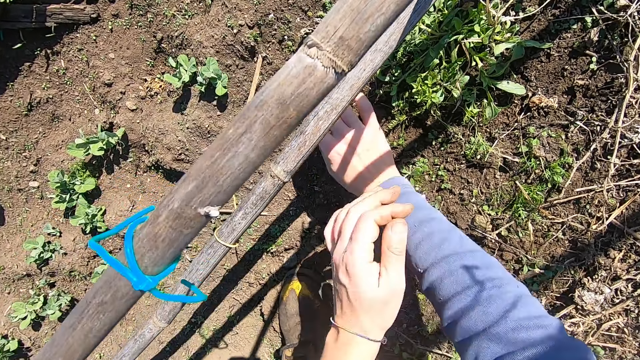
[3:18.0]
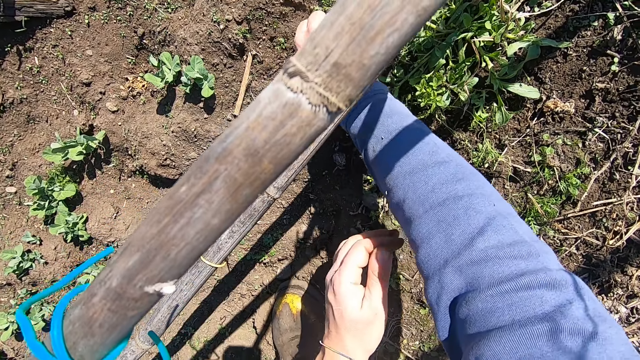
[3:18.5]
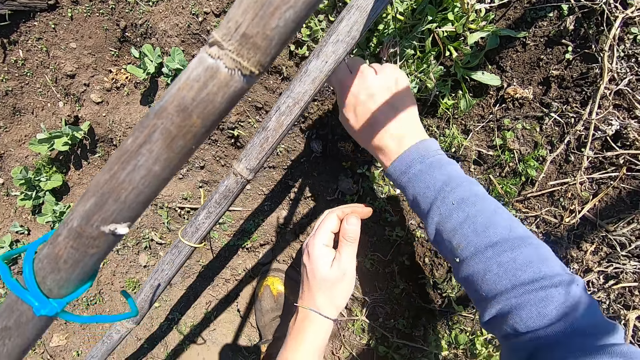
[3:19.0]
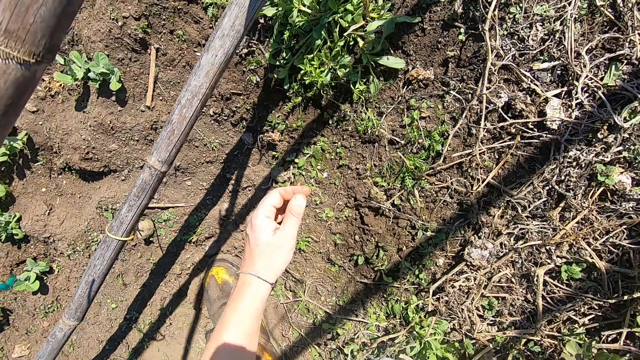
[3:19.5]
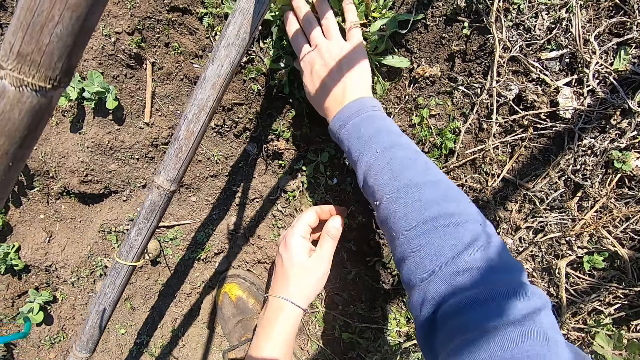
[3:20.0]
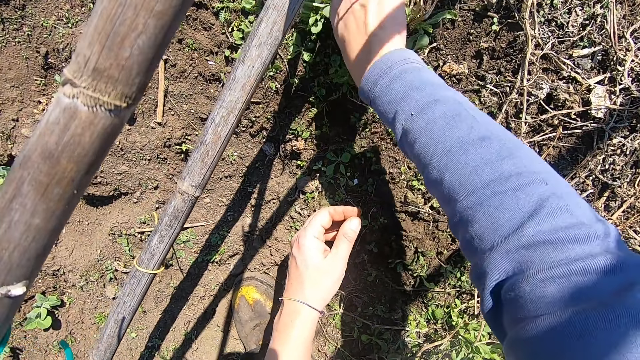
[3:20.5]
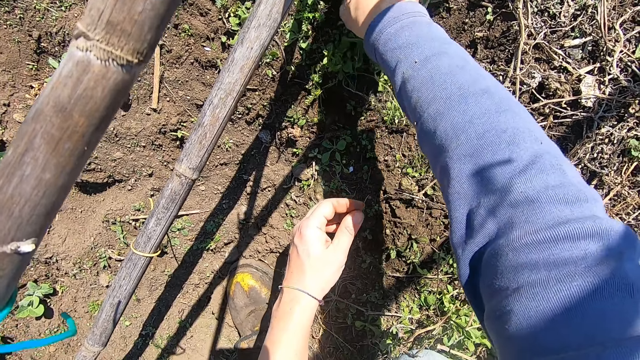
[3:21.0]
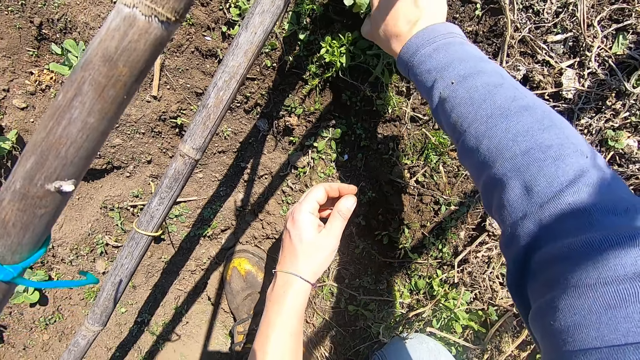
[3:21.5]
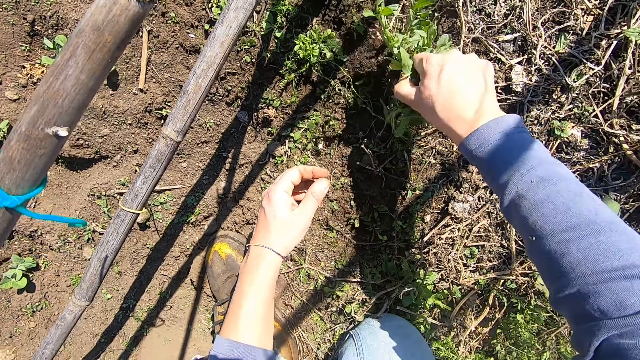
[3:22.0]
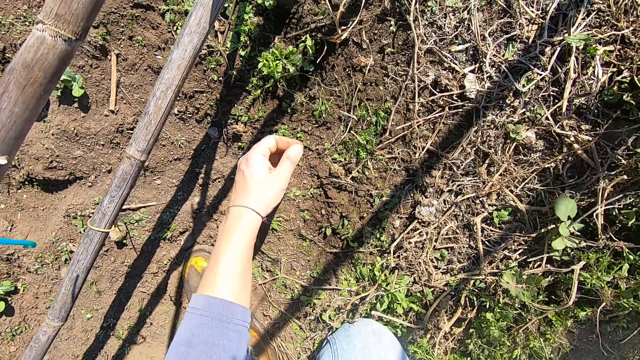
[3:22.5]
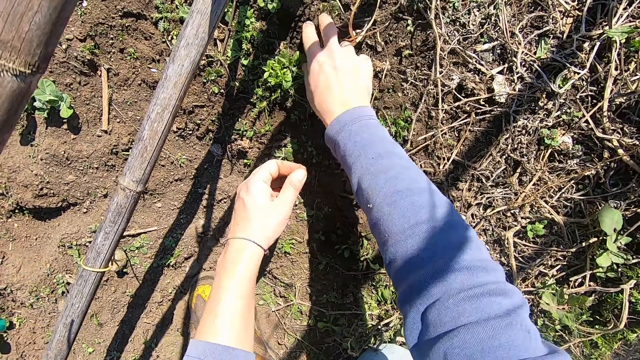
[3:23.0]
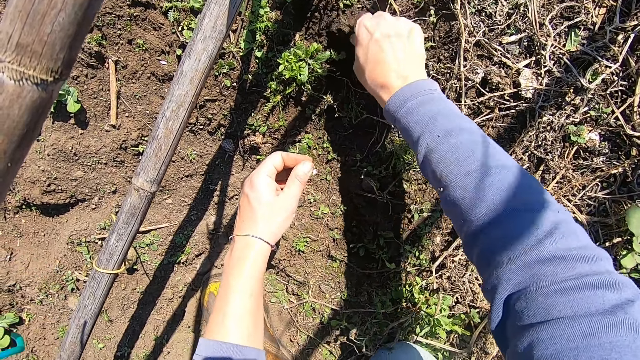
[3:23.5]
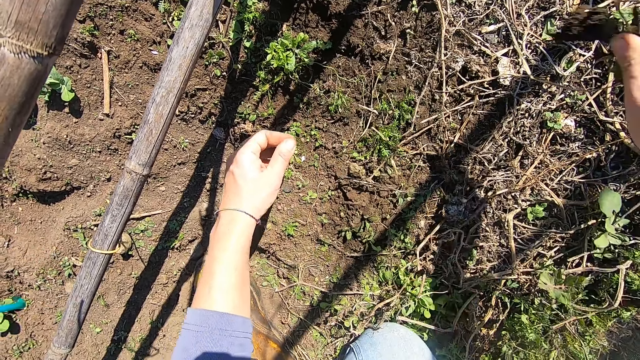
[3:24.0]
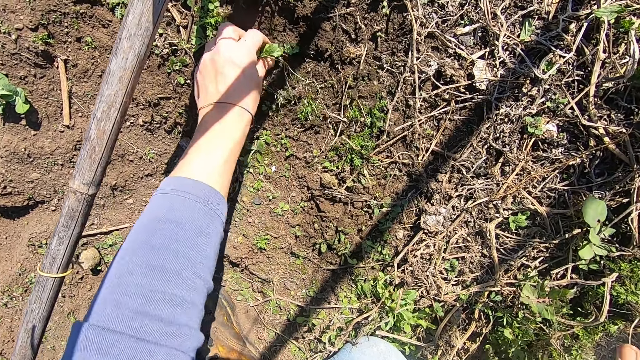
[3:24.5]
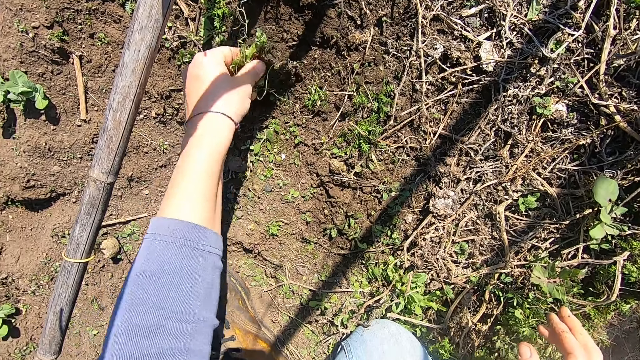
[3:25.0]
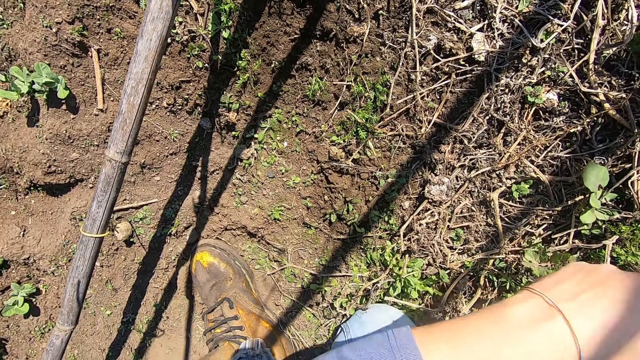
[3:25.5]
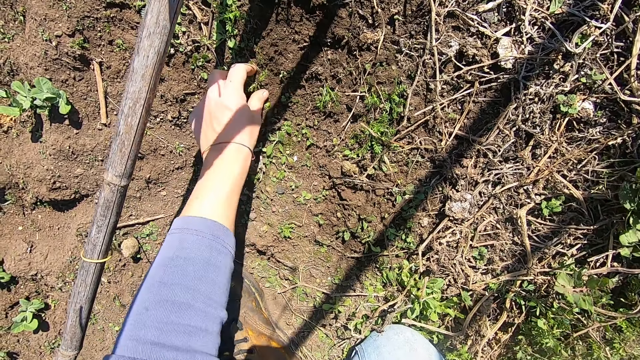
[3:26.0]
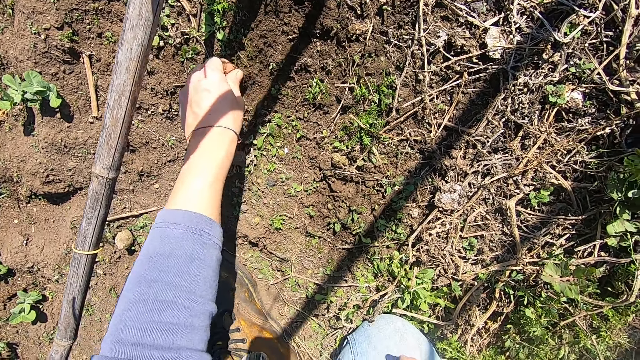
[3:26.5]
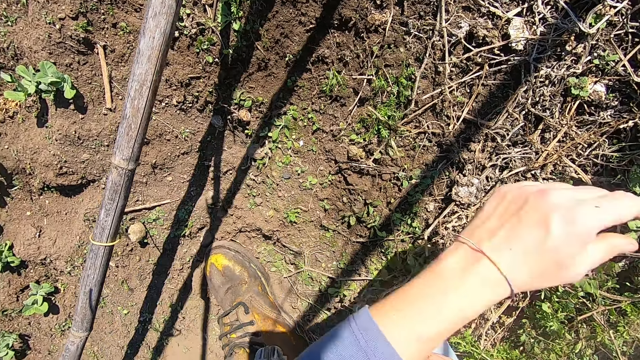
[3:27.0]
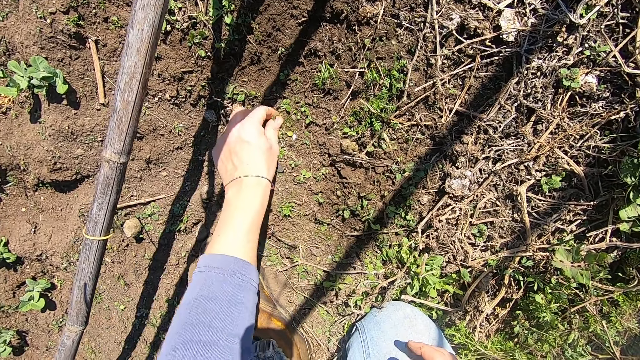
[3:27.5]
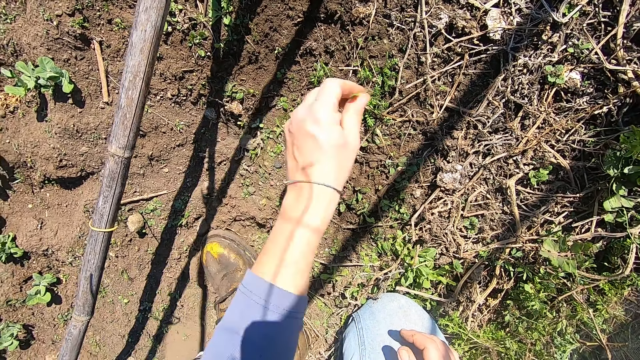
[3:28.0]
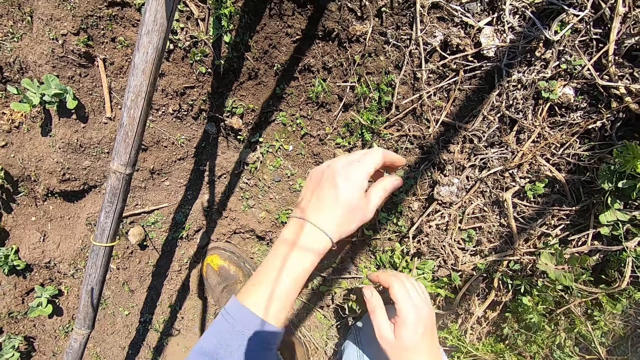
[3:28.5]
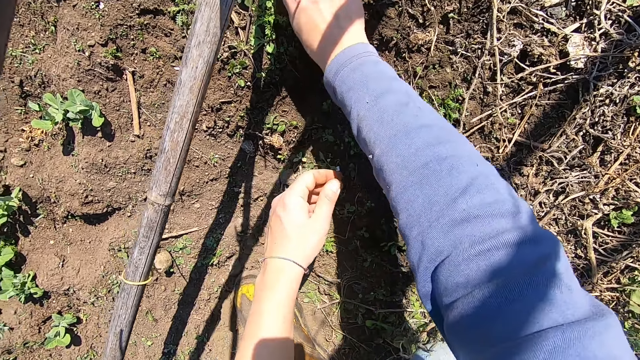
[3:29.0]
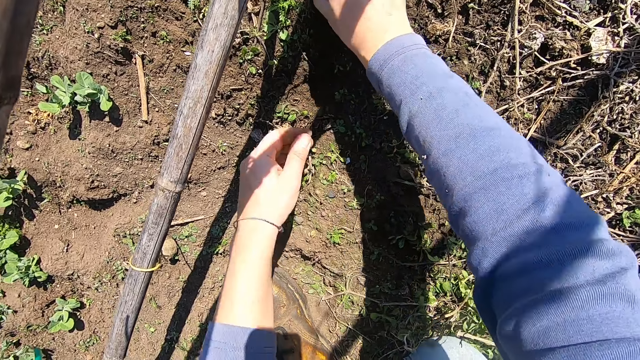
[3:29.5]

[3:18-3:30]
The camera wearer pulls out a weed plant from the ground with his right hand. He throws the weed plant in his right hand away. He pulls out a weed plant from the ground with his right hand. He holds another weed. He throws the weed plant in his right hand away. He pulls out a weed plant from the ground with his right hand. He throws the weed plant in his right hand away. He pulls out a weed plant from the ground with his left hand. He throws the weed plant in his left hand away. He pulls out a weed plant from the ground with his left hand. He throws the weed plant in his left hand away. He pulls out a weed plant from the ground with his left hand. He throws the weed plant in his left hand away. He pulls out a weed plant from the ground with his right hand.

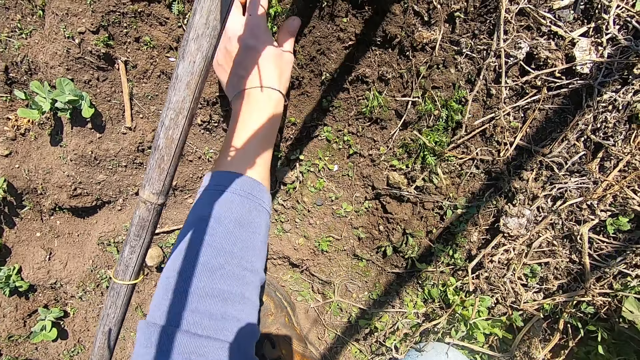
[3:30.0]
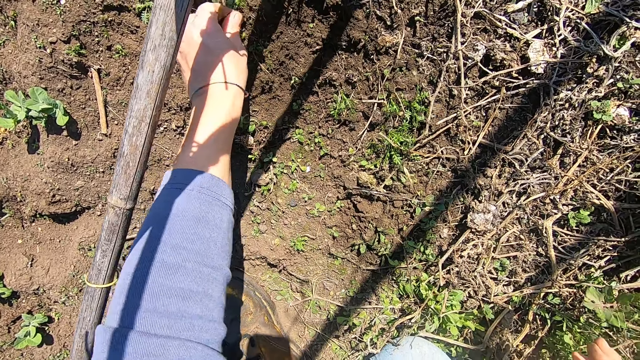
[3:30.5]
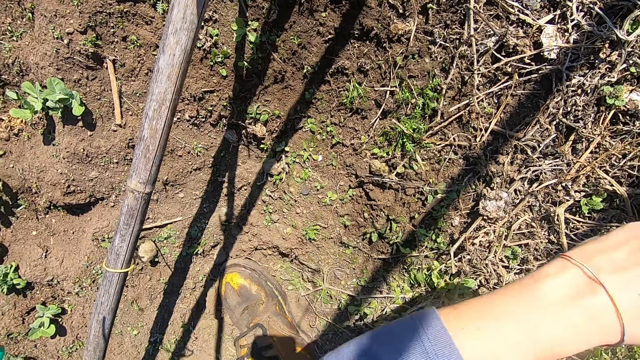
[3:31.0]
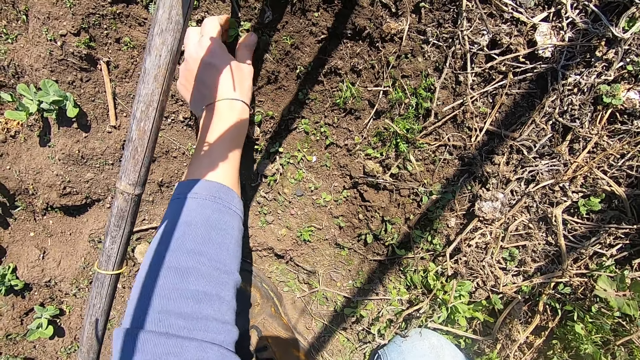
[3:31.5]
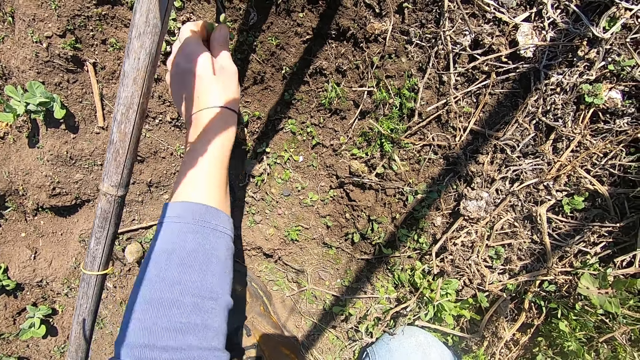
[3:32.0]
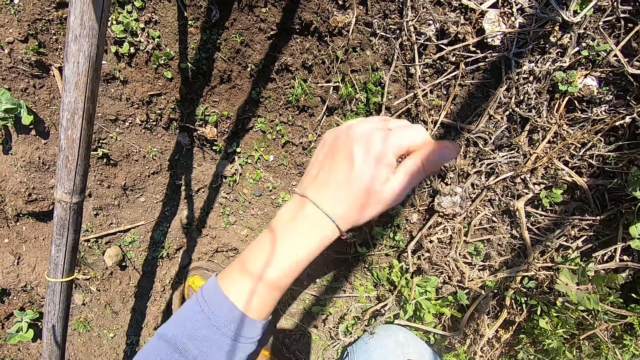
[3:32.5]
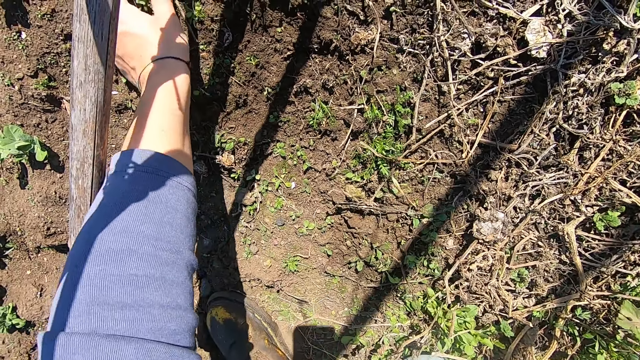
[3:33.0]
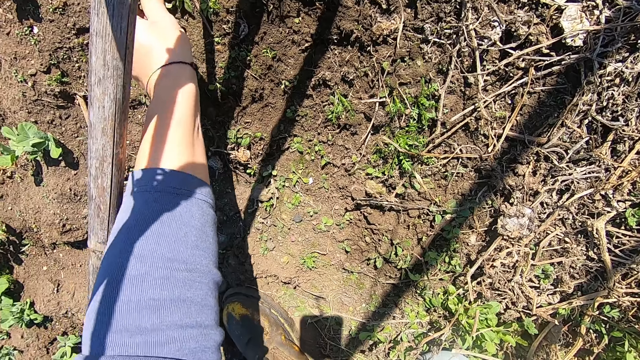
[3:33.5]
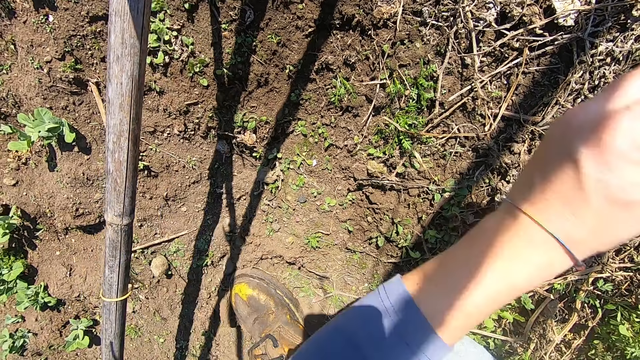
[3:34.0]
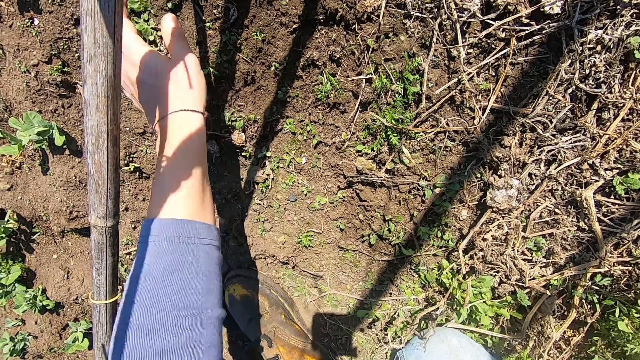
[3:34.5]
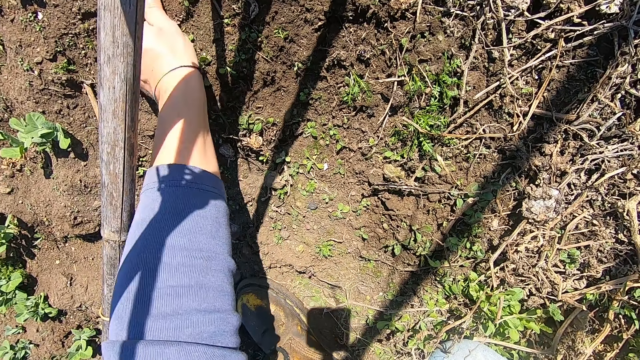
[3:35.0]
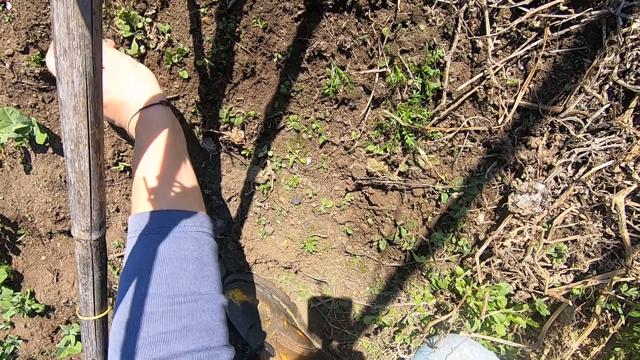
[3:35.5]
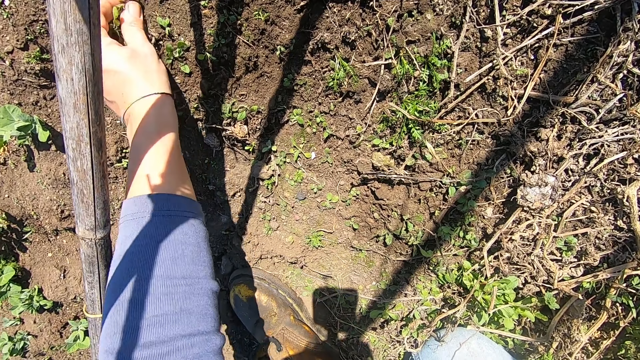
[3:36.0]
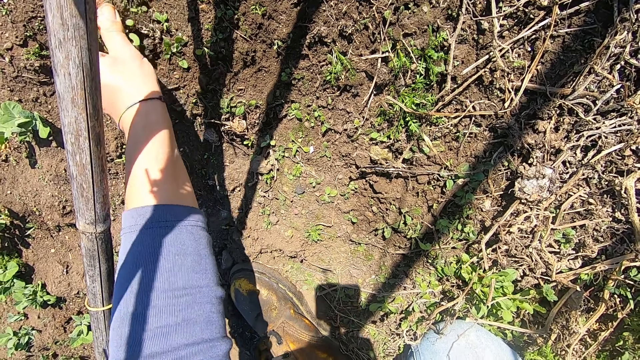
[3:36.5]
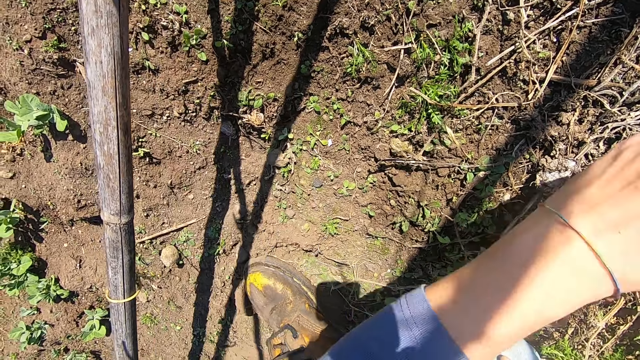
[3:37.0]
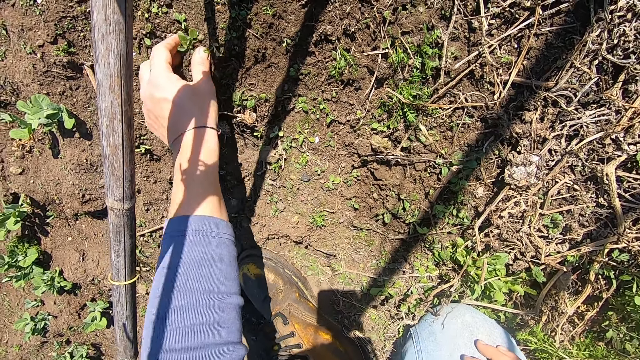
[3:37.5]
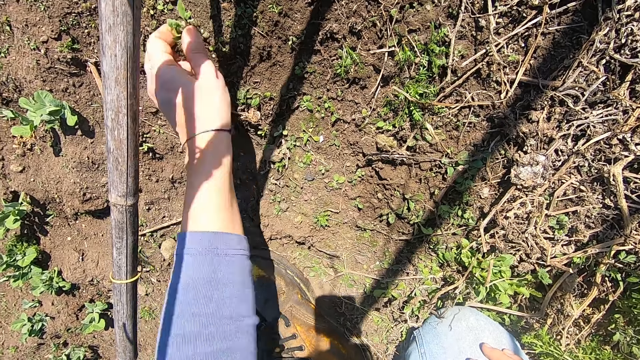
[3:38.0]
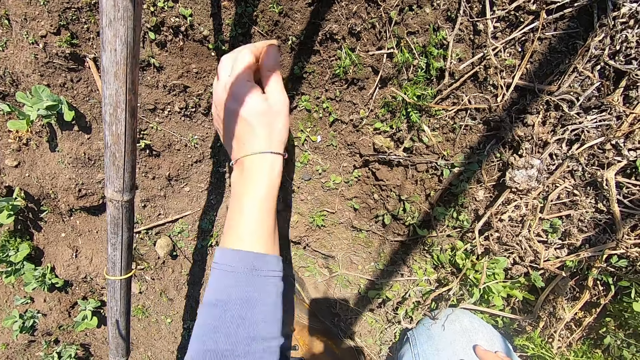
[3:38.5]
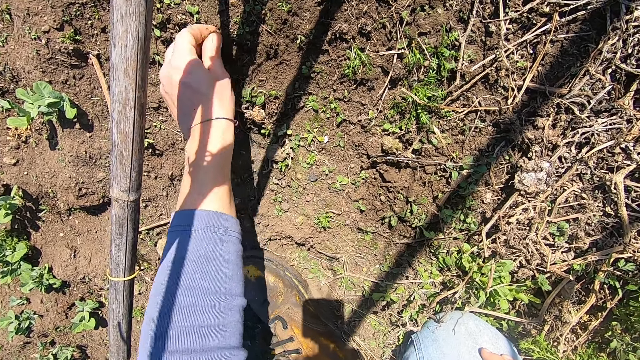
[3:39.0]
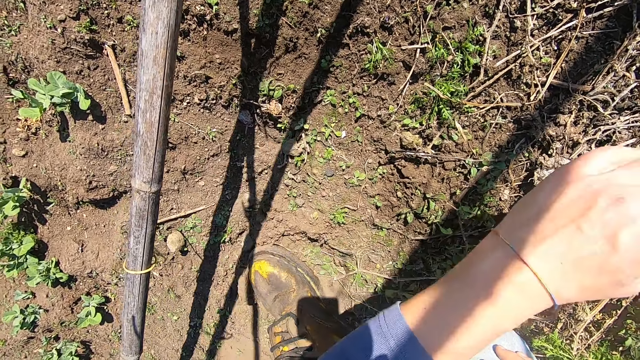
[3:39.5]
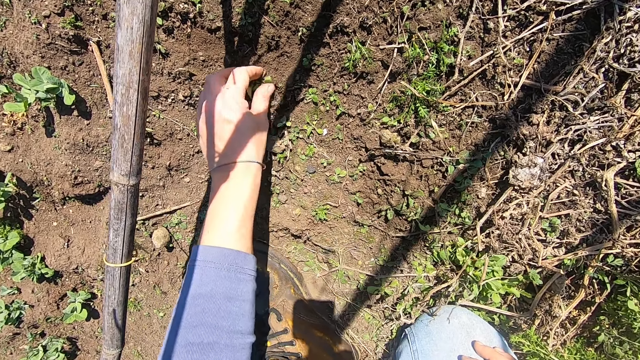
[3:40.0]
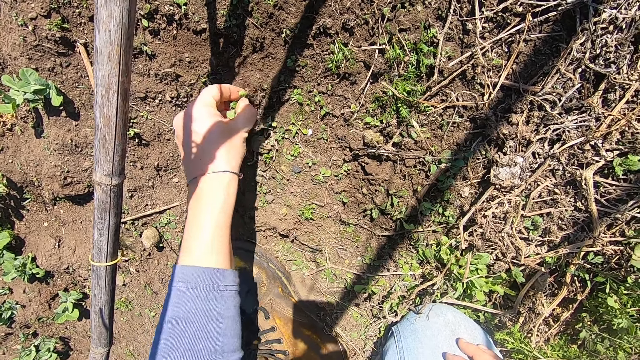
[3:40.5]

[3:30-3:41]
The camera wearer throws the weed plant in his right hand away. He pulls out a weed plant from the ground with his left hand. He throws the weed plant in his left hand away. He pulls out a weed plant from the ground with his left hand. He throws the weed plant in his left hand away. He pulls out a weed plant from the ground with his left hand. He throws the weed plant in his left hand away. He pulls out weed plants from the ground with his left hand. He throws the weed plants in his left hand away. He pulls out a weed plant from the ground with his left hand. He throws the weed plant in his left hand away. He pulls out a weed plant from the ground with his left hand. He throws the weed plant in his left hand away. He pulls out a weed plant from the ground with his left hand.
